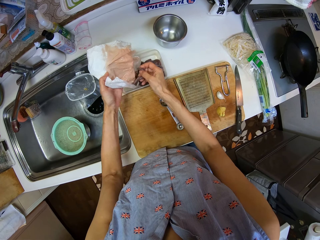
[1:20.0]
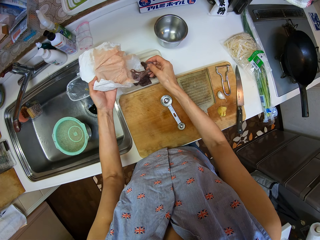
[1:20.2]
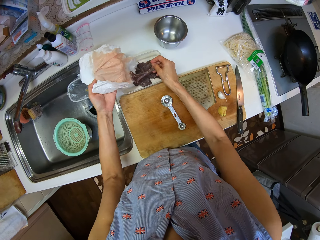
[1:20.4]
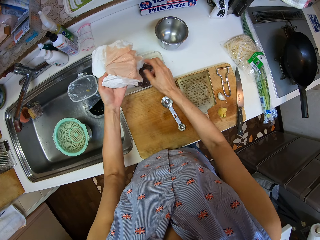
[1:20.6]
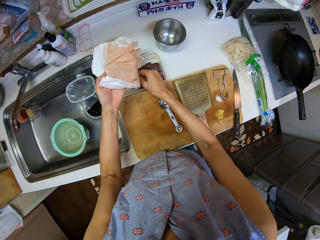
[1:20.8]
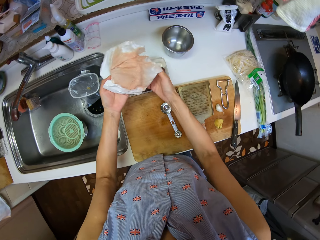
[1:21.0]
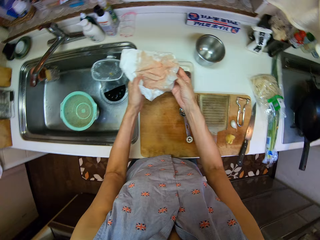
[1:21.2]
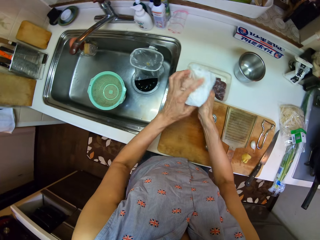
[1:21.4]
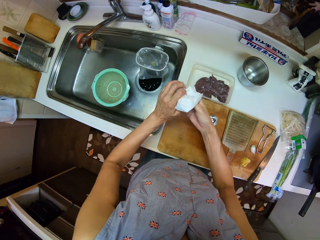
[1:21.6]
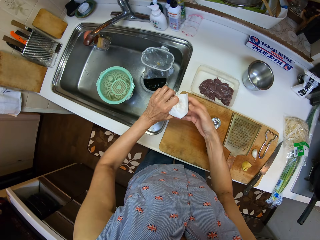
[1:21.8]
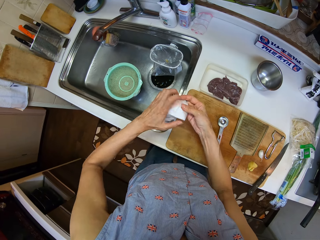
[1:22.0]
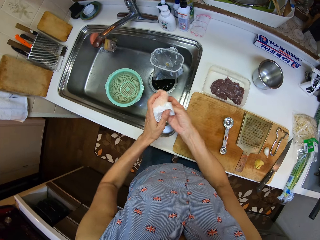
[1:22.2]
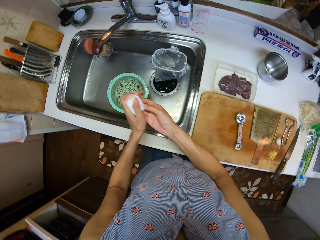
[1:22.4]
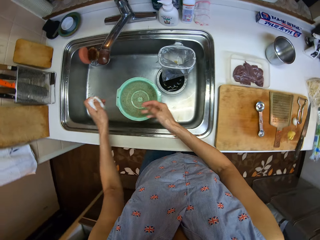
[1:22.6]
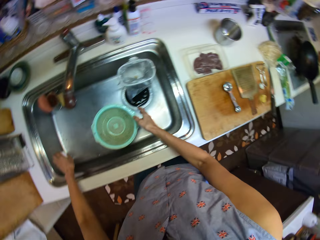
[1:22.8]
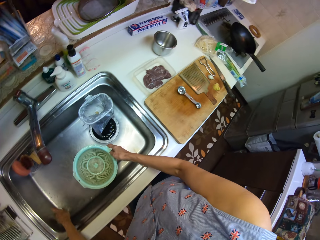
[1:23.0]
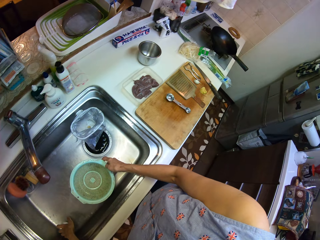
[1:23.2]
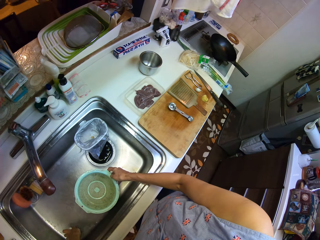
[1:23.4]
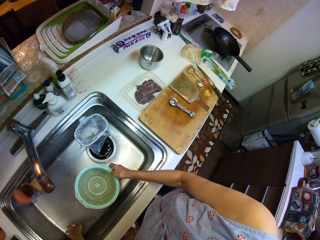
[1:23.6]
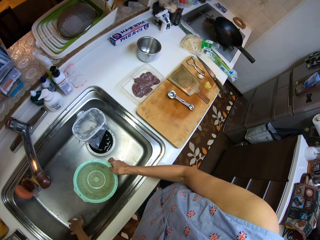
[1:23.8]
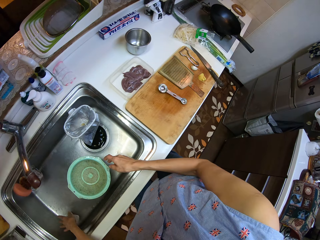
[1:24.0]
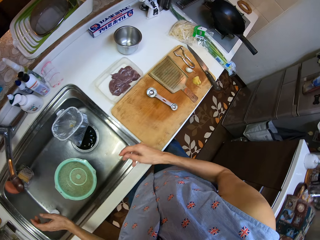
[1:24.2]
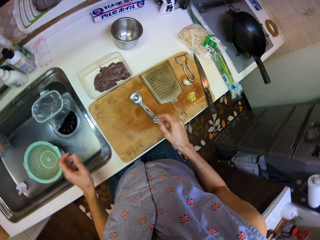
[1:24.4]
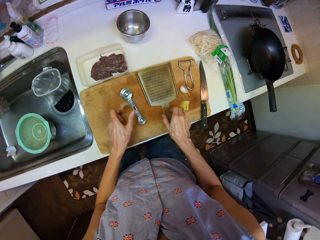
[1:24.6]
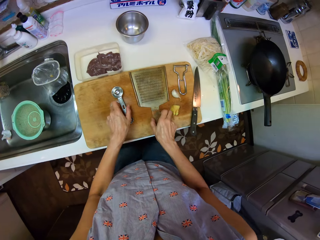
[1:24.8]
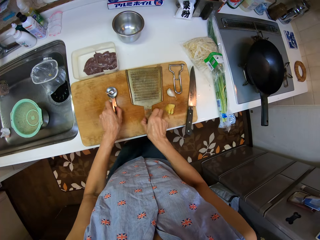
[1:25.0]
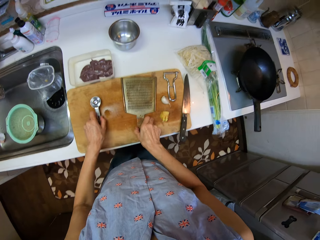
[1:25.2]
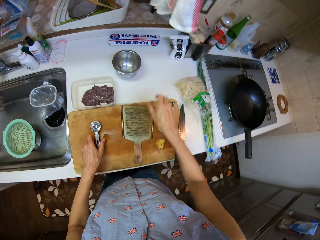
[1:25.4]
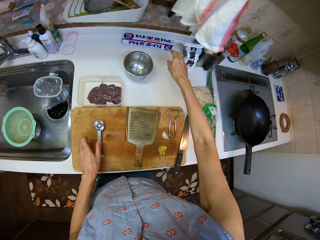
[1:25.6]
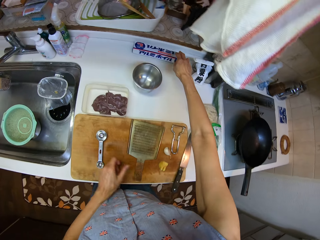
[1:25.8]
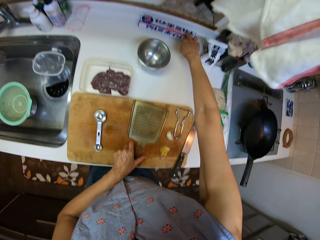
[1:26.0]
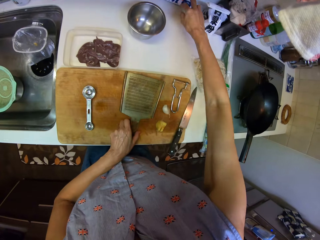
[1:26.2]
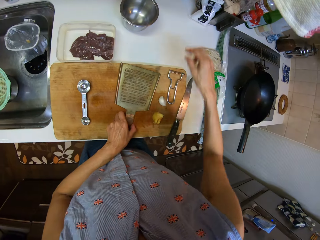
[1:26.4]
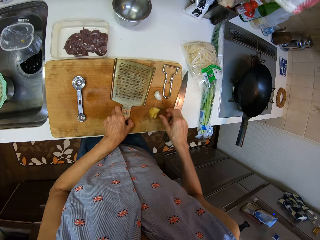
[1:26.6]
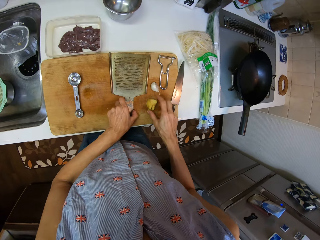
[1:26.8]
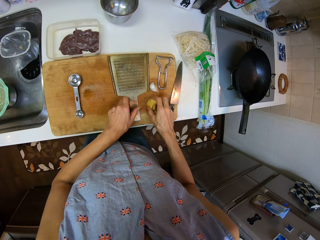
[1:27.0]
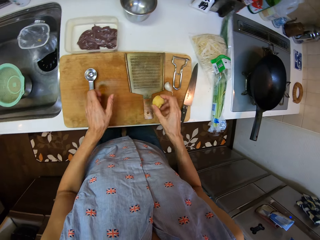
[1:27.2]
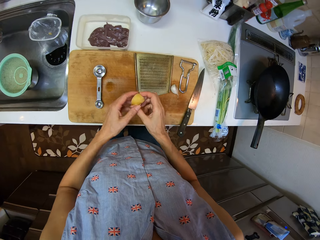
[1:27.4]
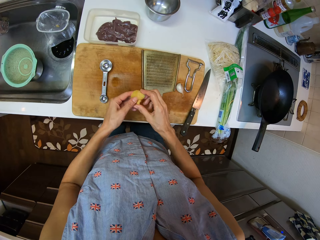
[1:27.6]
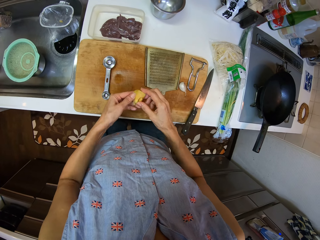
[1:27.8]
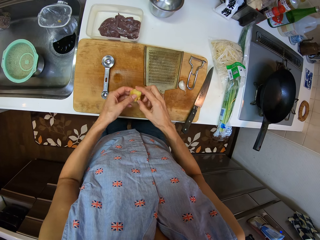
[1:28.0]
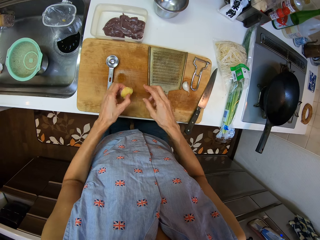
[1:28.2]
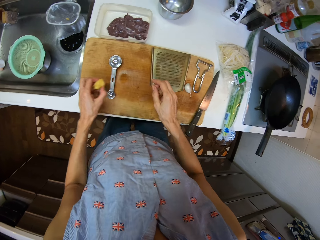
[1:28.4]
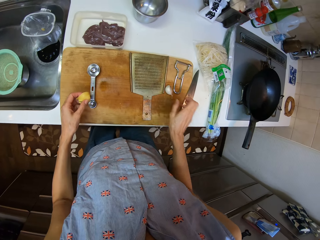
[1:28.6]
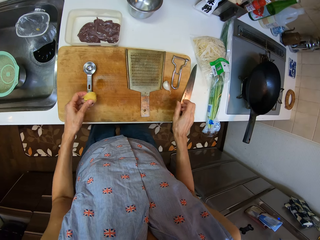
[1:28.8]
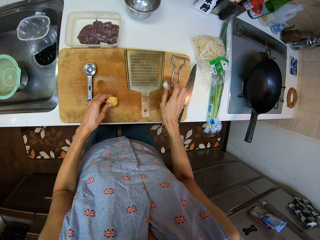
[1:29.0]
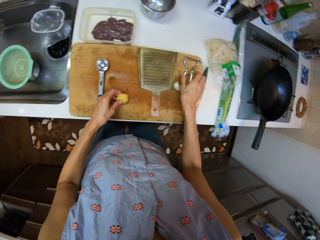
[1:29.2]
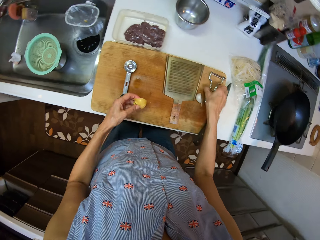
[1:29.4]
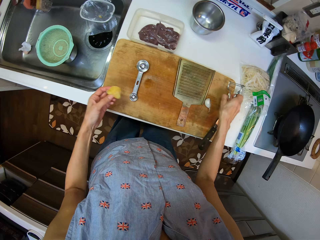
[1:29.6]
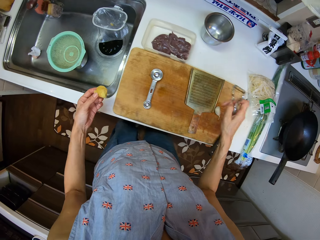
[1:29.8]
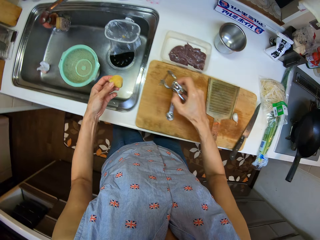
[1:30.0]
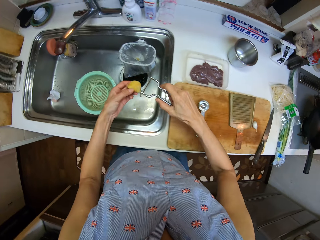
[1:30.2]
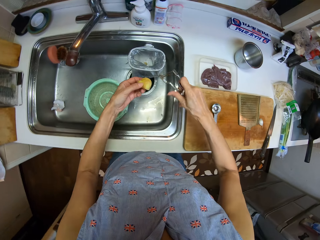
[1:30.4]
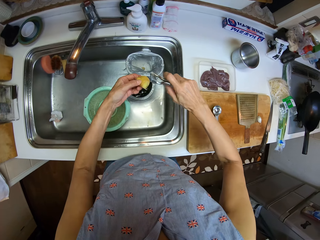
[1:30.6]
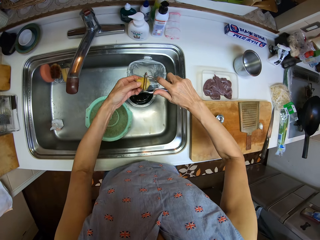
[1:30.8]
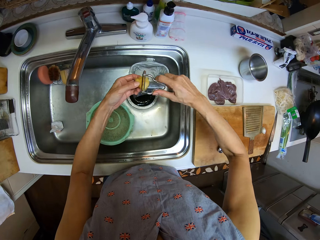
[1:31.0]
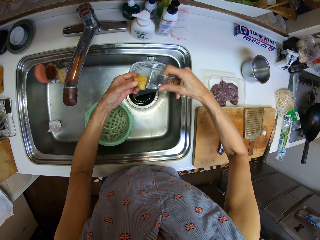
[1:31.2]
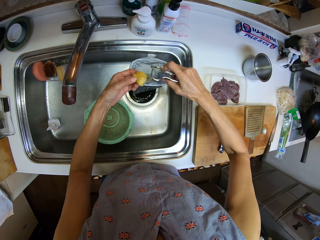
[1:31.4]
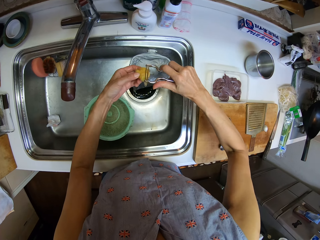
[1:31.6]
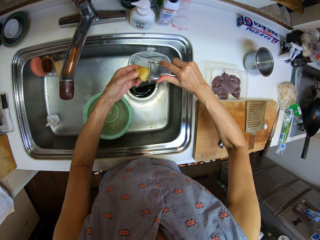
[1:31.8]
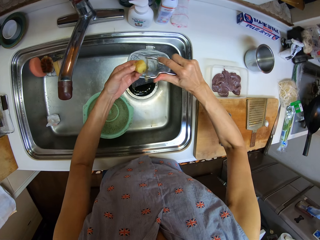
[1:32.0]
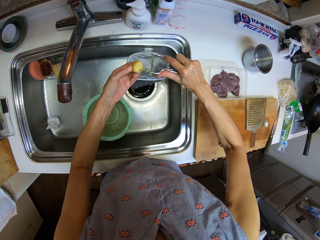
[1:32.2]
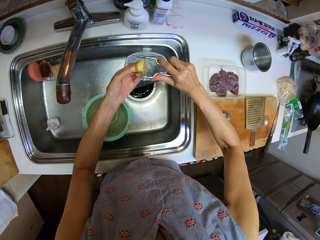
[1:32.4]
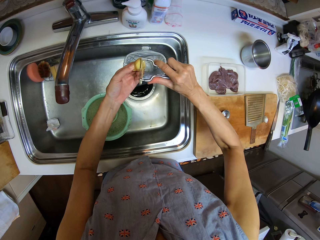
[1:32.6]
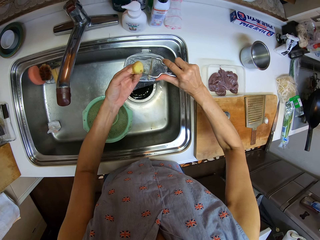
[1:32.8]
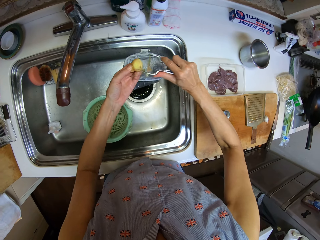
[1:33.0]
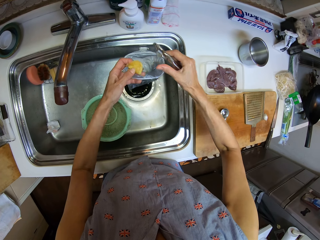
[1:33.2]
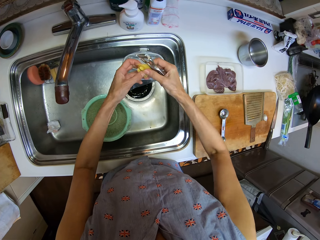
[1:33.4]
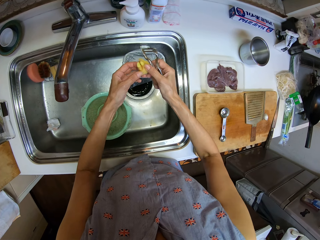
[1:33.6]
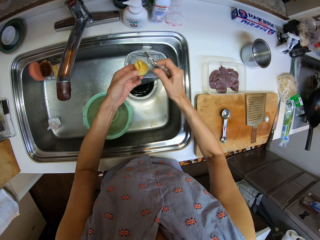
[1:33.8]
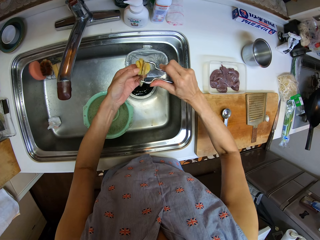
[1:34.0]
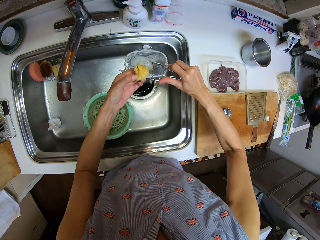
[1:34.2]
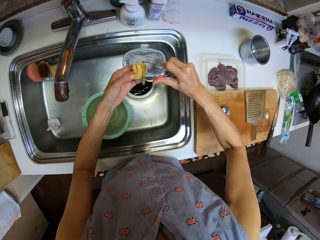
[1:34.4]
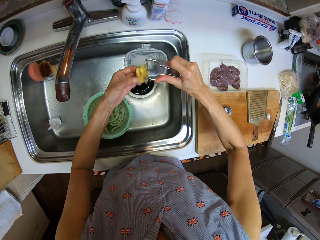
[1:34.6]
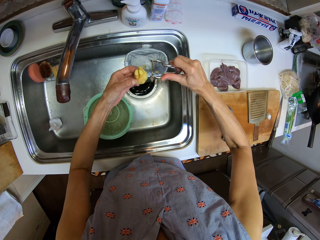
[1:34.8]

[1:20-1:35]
The camera wearer folds the paper towel. They drop the tissue paper in the sink. They move items on the board. They hold the measuring spoon and the grater, and drop them on the board. They pick up a lemon. They take the scraper from the board. They scrape the potato with the scraper in a dustbin.

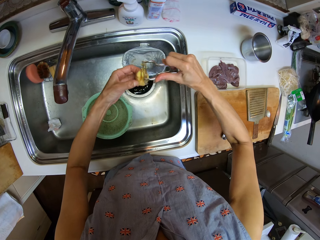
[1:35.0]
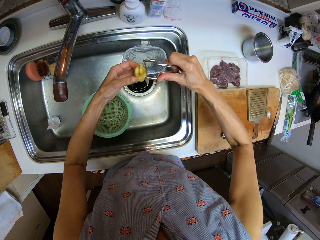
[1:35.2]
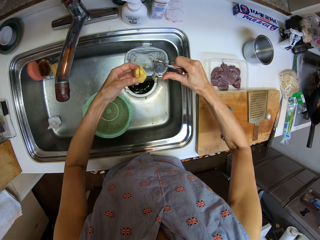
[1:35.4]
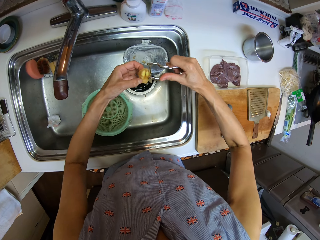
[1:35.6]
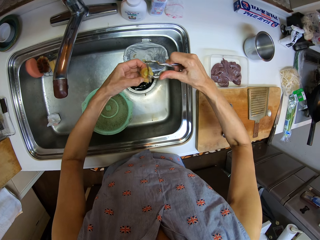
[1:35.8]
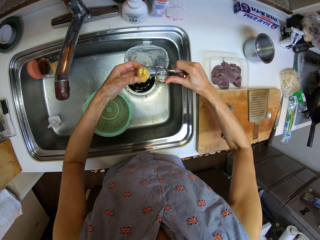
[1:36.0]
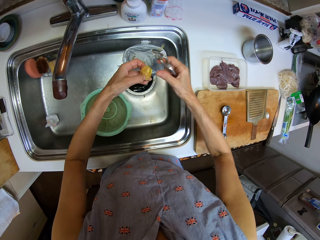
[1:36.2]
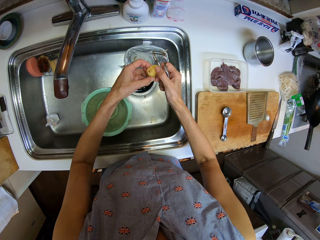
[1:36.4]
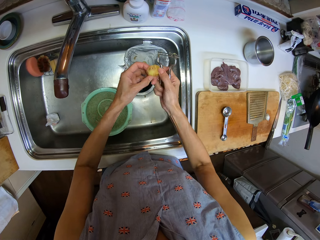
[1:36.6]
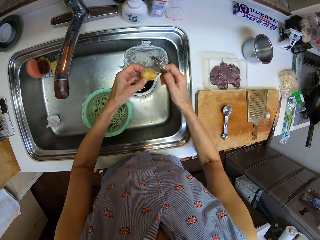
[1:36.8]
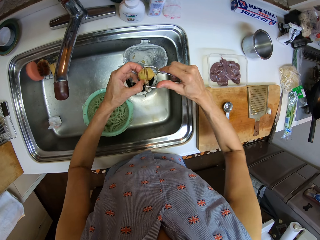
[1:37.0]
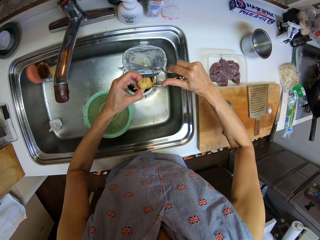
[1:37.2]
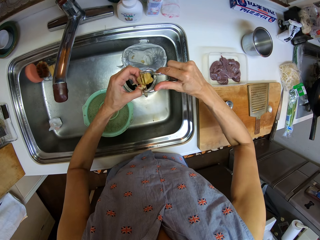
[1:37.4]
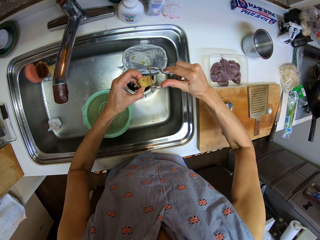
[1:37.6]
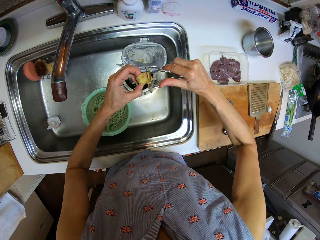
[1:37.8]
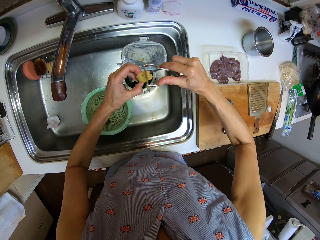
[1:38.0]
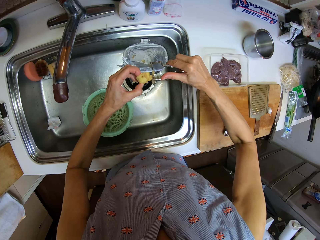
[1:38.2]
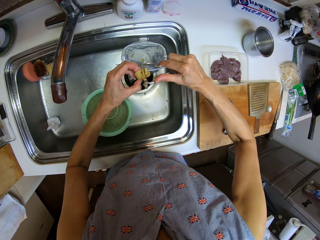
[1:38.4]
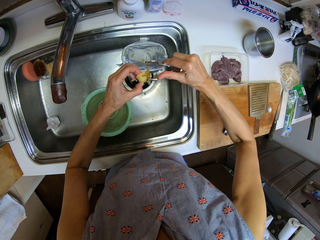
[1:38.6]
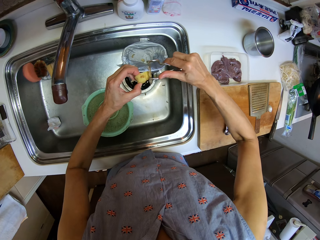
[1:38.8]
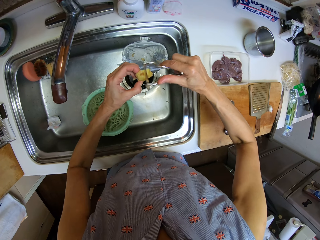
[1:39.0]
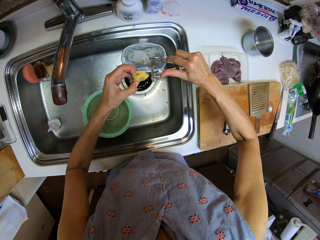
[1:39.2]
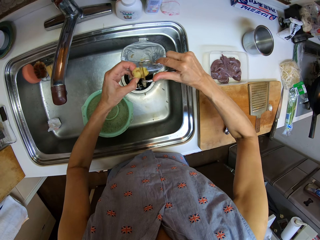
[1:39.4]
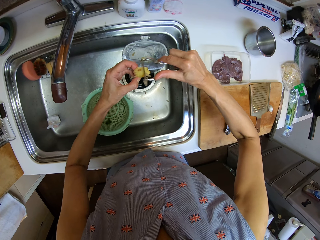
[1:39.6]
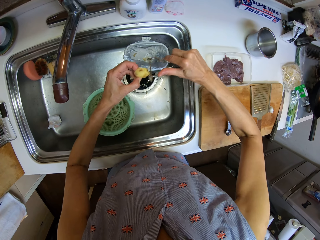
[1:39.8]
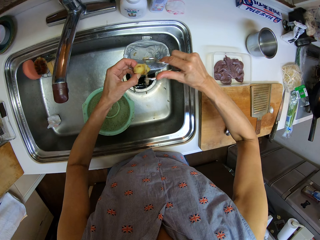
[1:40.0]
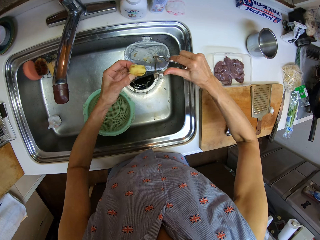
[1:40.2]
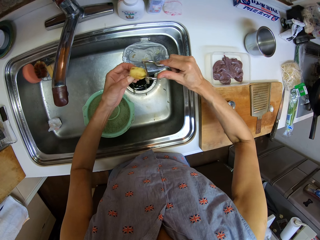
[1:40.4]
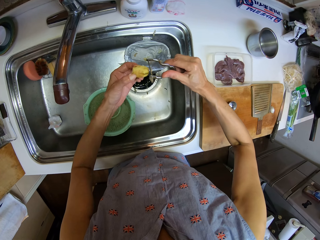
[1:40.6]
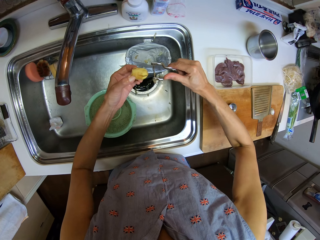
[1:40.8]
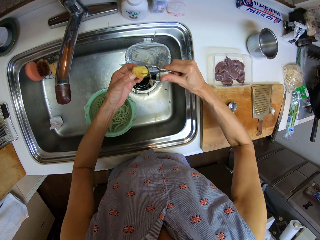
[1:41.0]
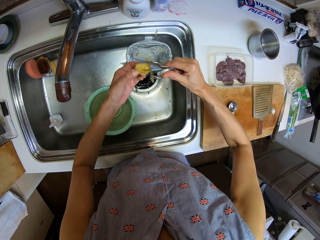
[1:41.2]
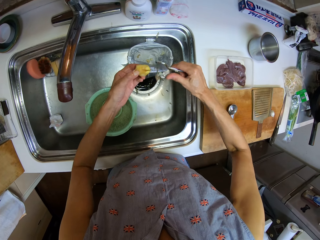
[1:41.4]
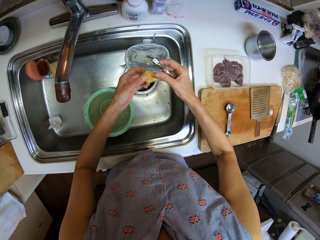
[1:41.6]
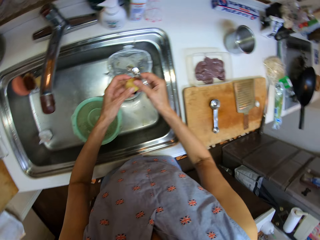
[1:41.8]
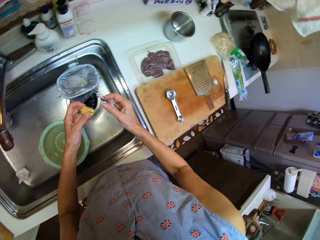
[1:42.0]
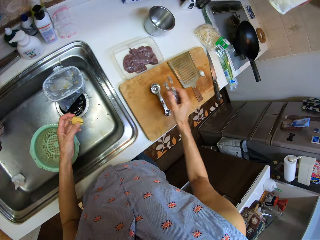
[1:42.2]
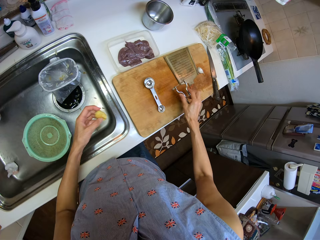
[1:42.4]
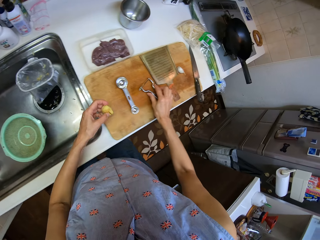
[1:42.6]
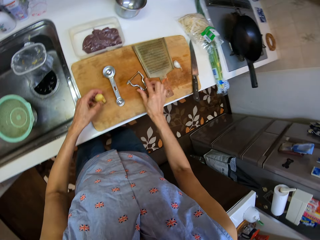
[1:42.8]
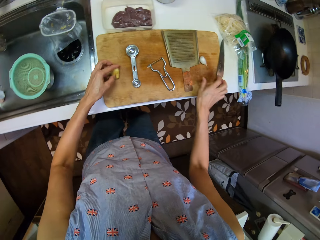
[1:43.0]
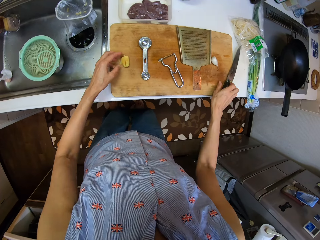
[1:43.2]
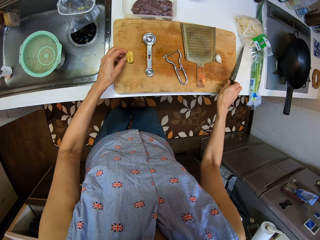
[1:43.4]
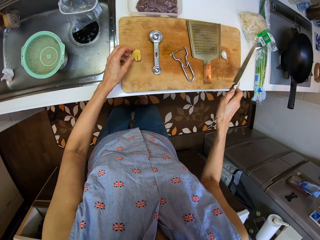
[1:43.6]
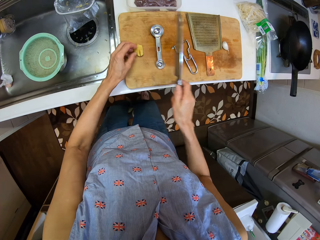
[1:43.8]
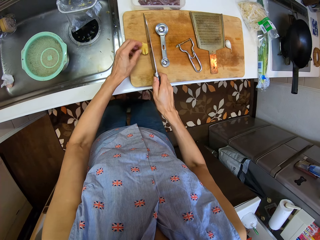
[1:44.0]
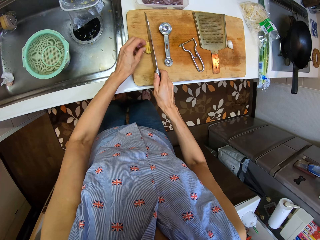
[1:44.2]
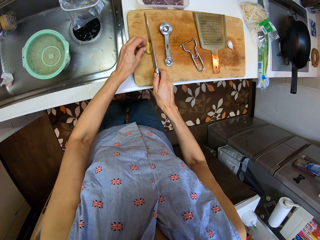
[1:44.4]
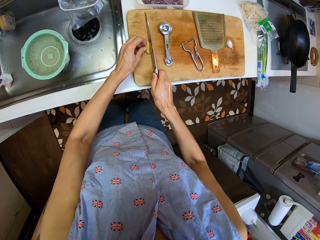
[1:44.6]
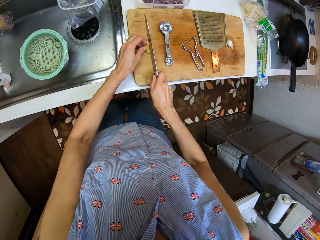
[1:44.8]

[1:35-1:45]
The camera wearer drops the scraper on the board. They take a knife from the table. They cut the potato with the knife.
